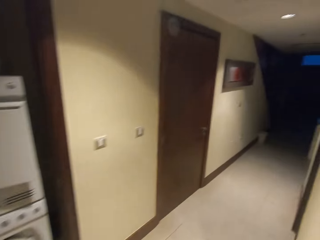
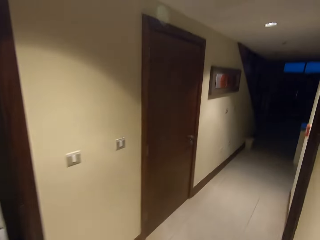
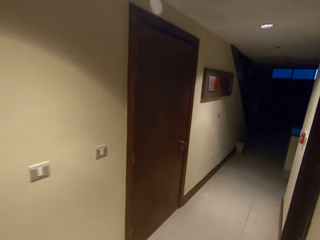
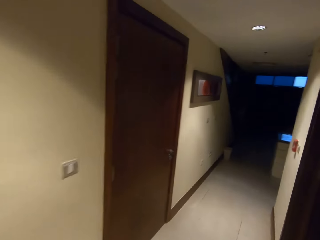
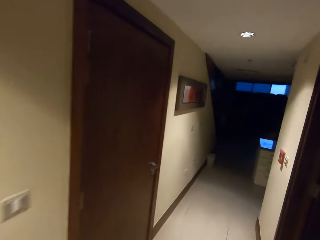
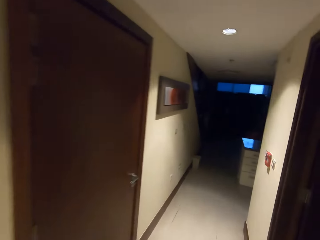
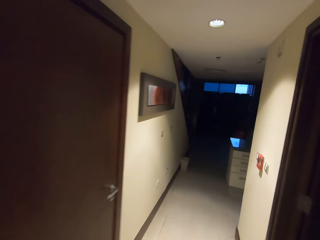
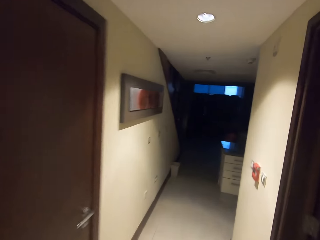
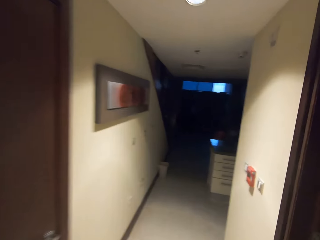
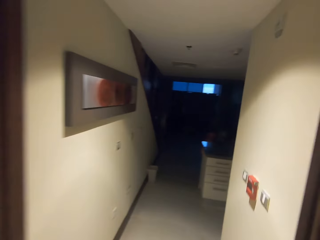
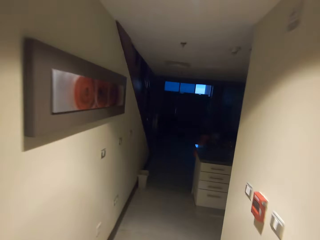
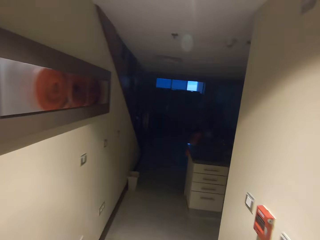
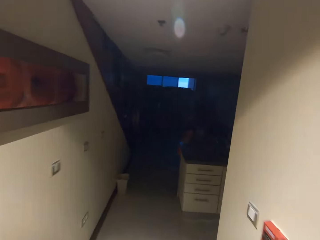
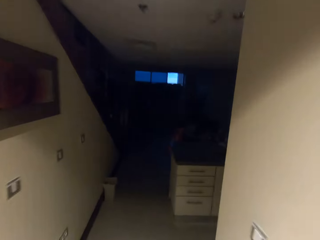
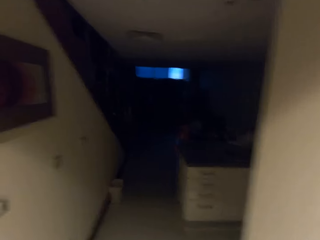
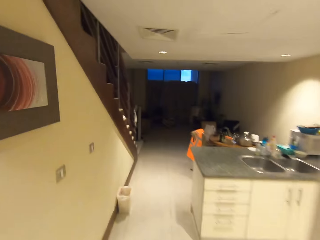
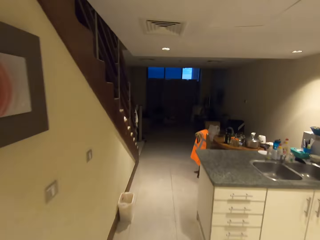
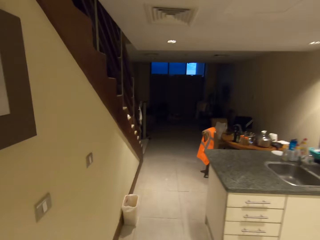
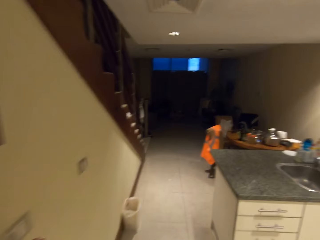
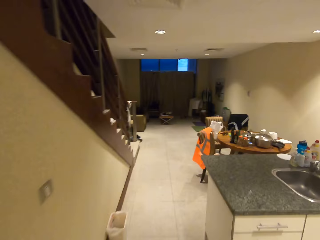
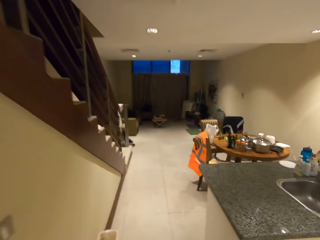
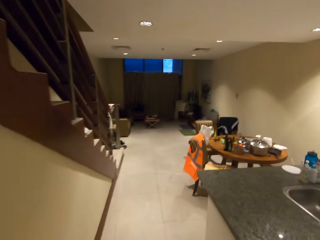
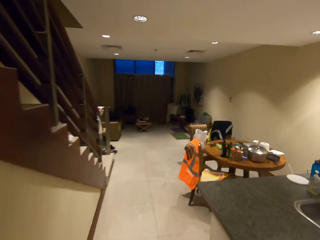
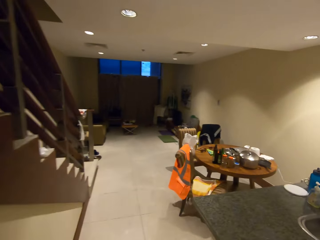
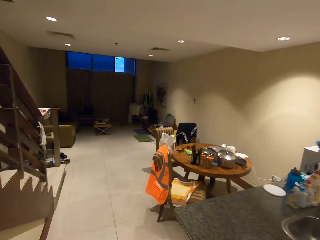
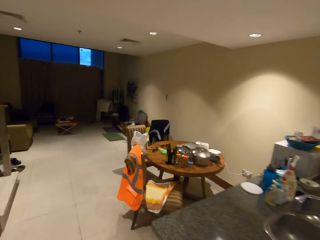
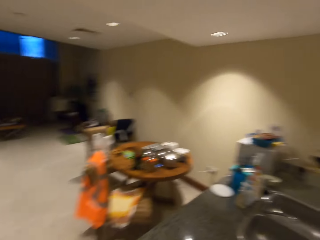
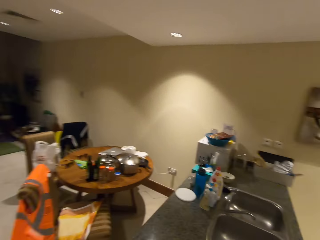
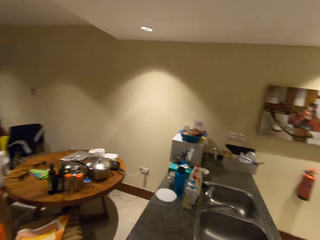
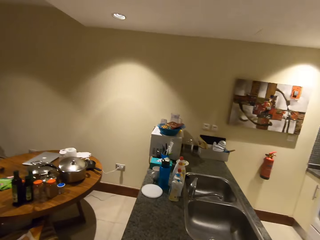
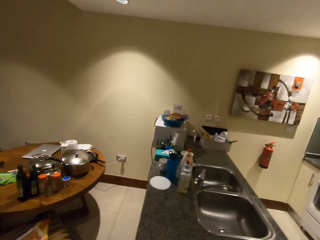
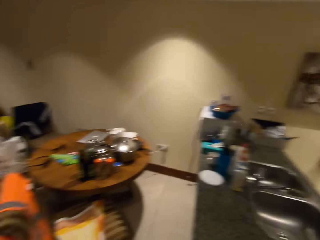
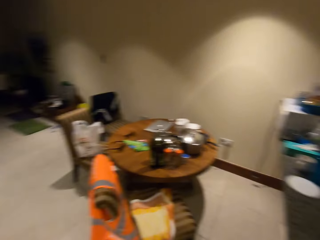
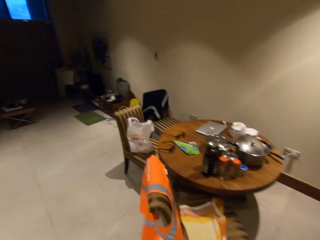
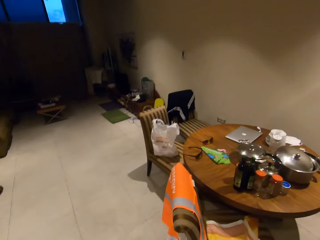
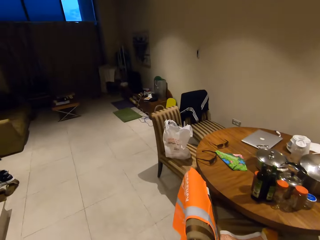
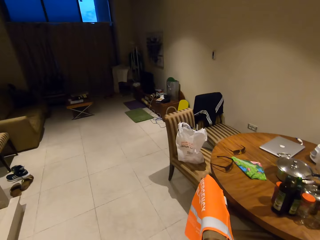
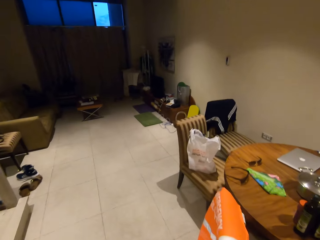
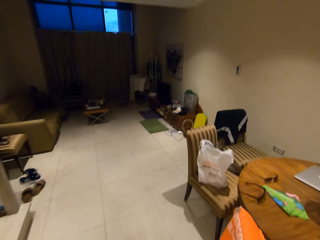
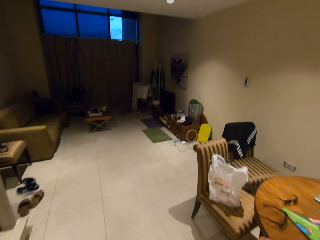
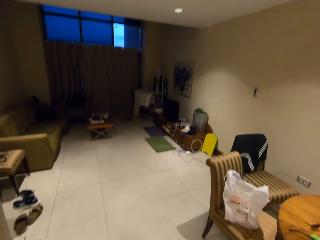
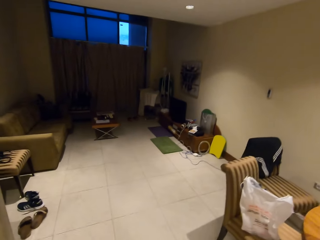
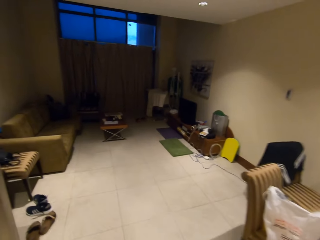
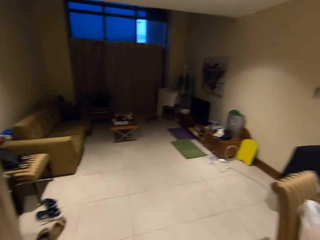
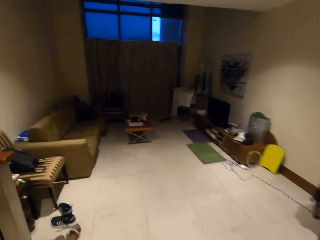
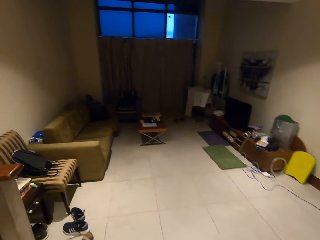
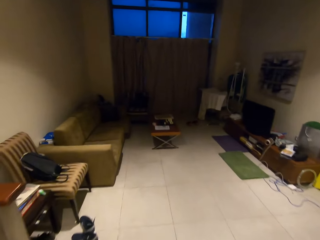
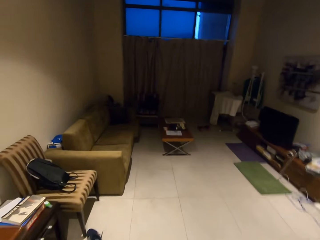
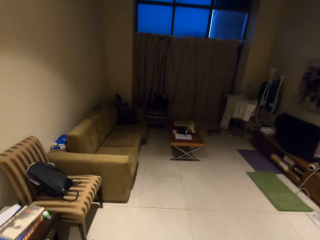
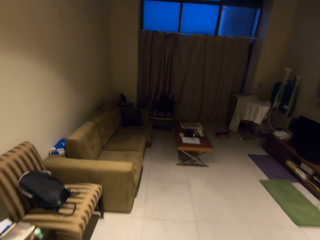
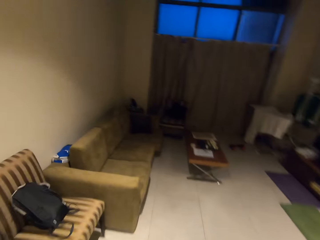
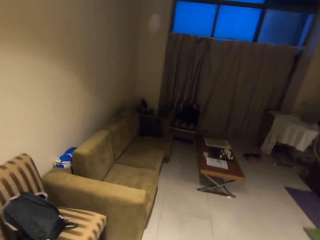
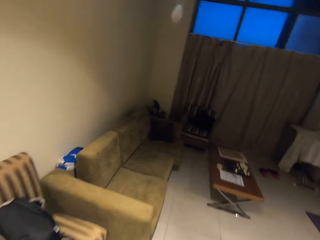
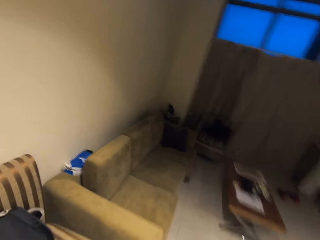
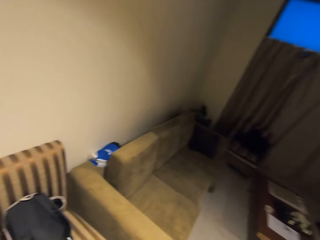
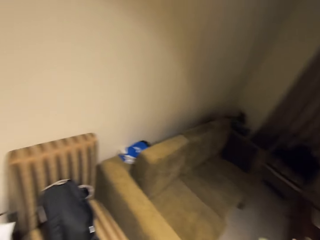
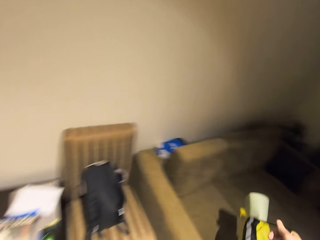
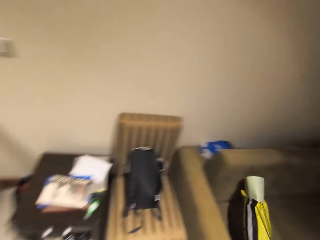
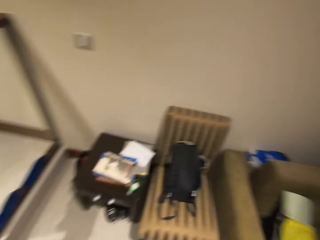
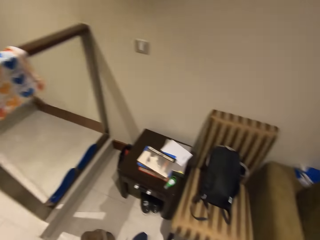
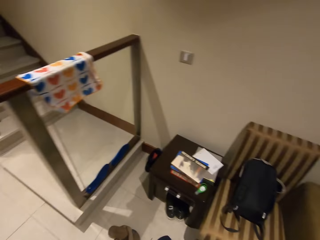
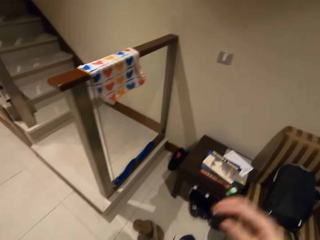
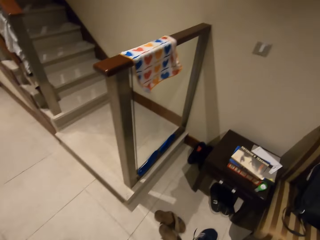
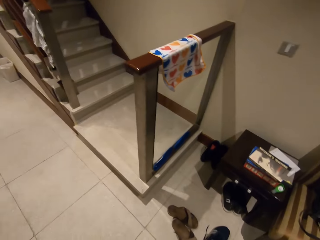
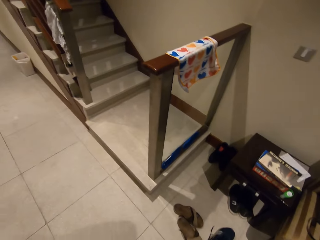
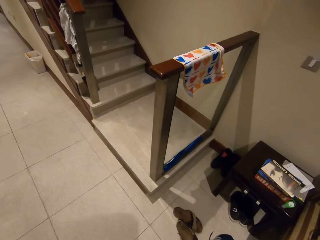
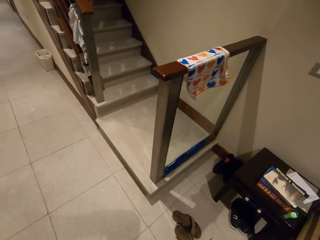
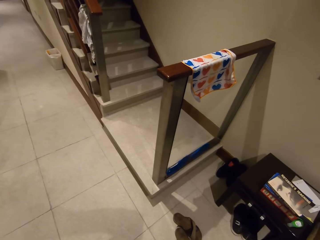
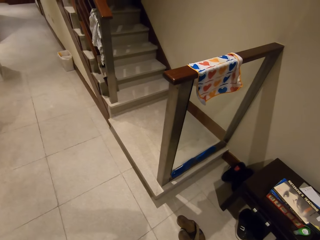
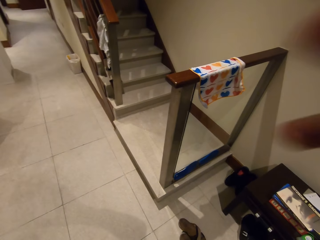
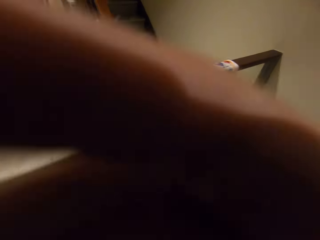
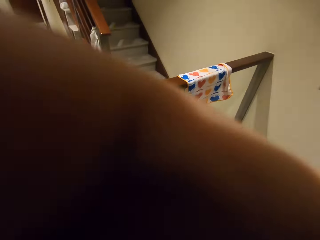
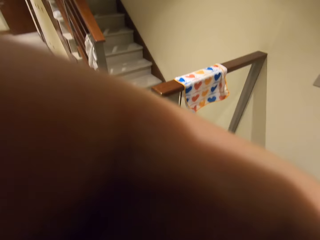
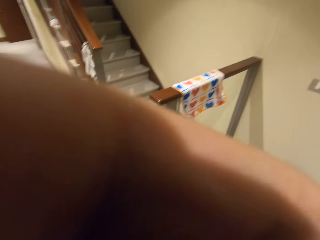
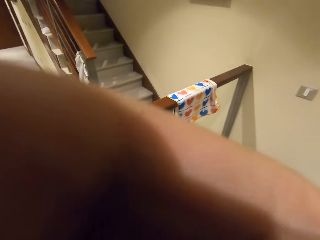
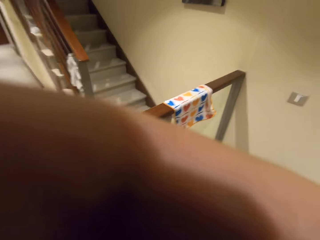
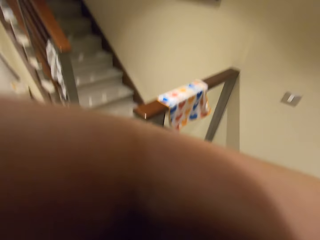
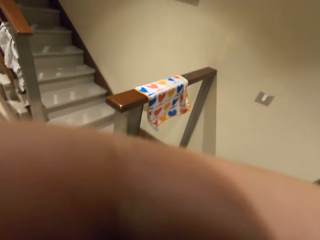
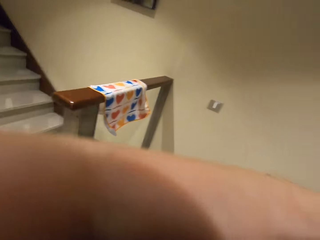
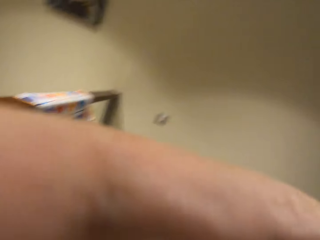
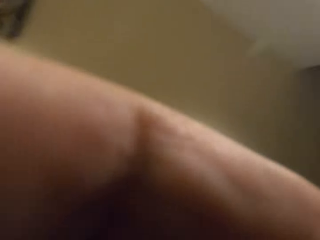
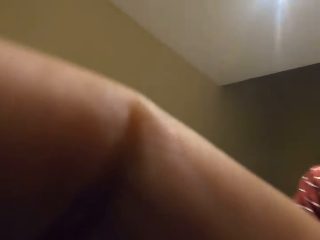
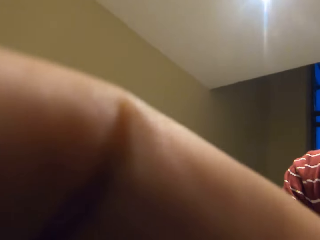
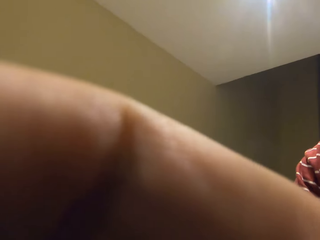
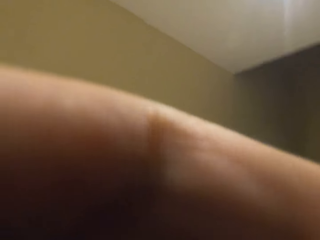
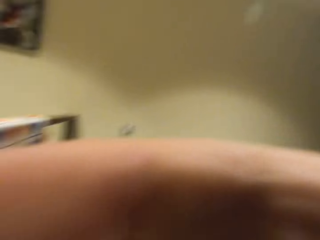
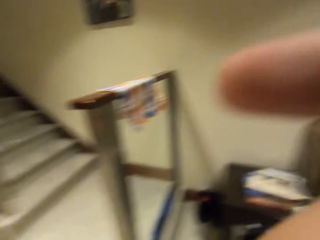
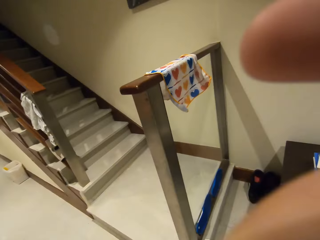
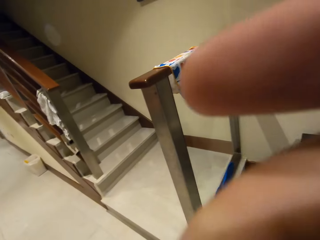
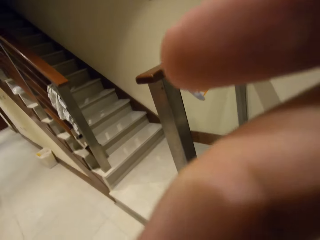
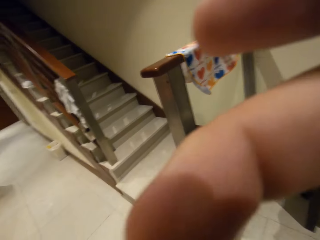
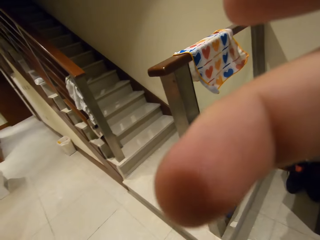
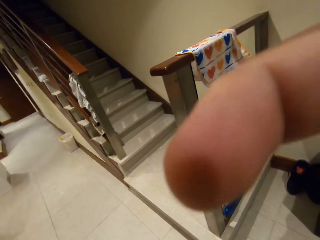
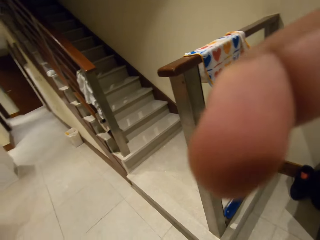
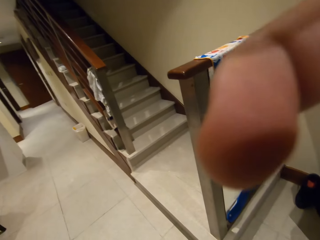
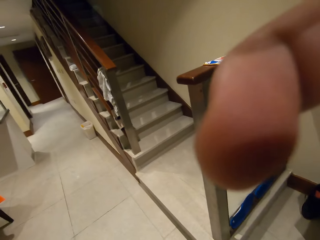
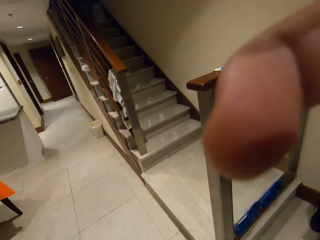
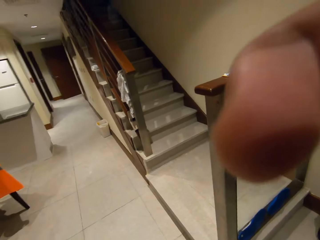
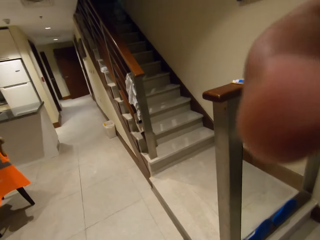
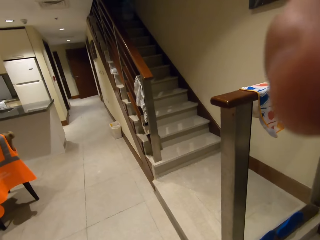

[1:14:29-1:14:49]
The camera wearer walks around the house. They walk in the corridor, switch on the lights, and walk in the house. They look around the house. They walk in the house. They remove the bag. They stare around the house. They raise the hand.
